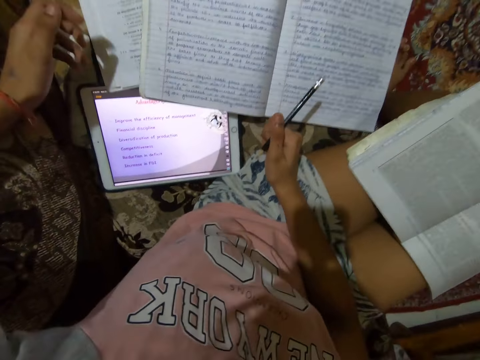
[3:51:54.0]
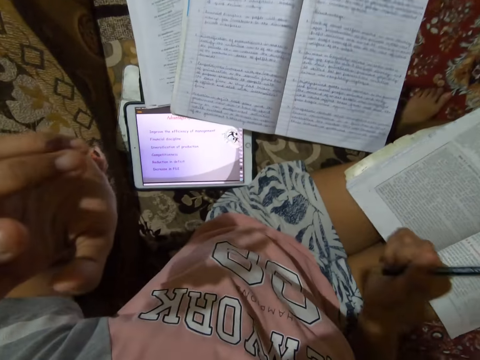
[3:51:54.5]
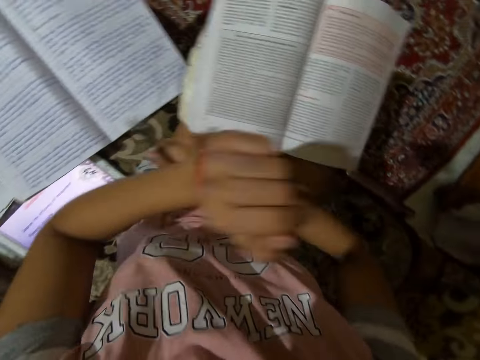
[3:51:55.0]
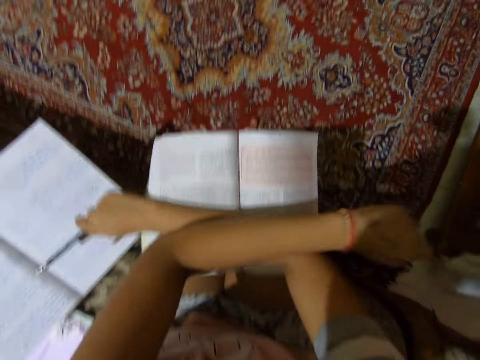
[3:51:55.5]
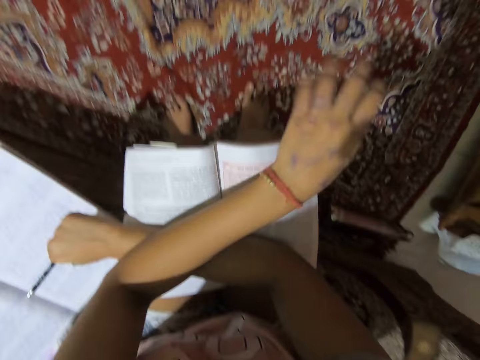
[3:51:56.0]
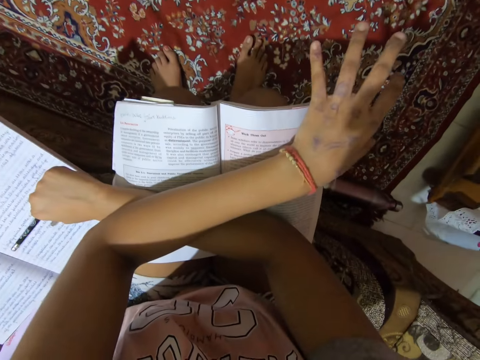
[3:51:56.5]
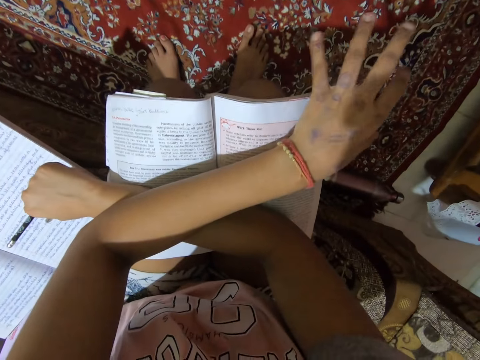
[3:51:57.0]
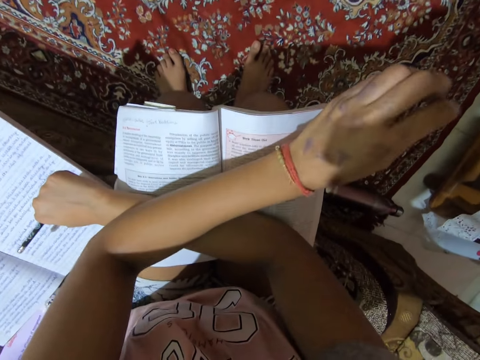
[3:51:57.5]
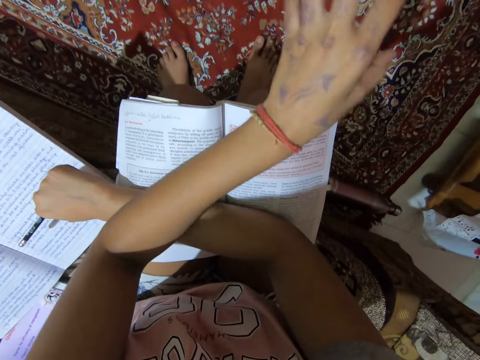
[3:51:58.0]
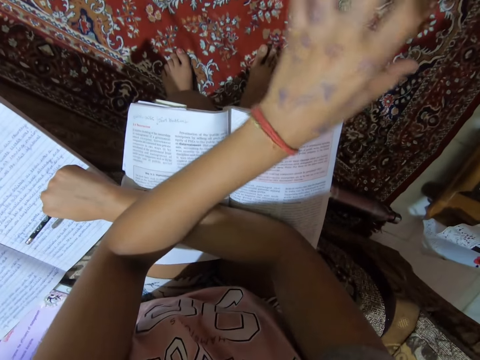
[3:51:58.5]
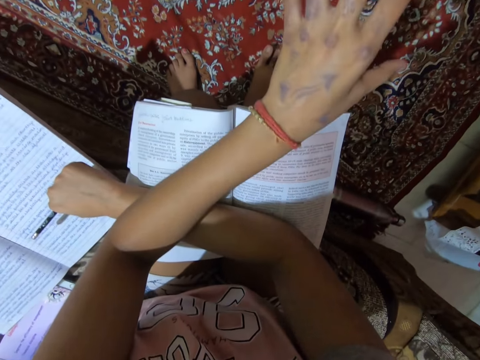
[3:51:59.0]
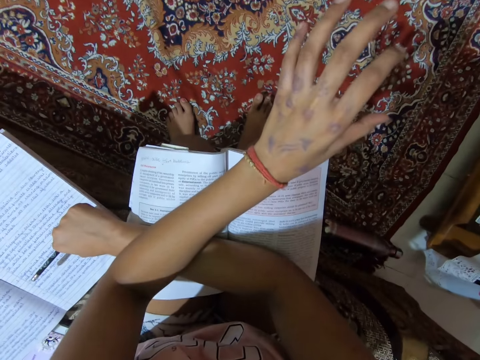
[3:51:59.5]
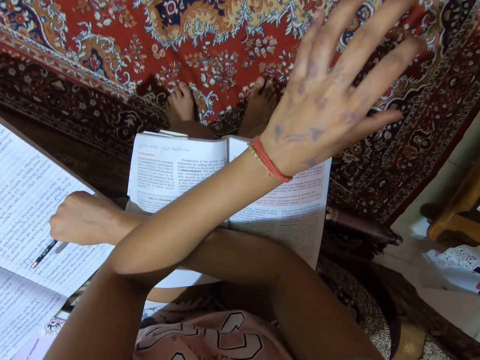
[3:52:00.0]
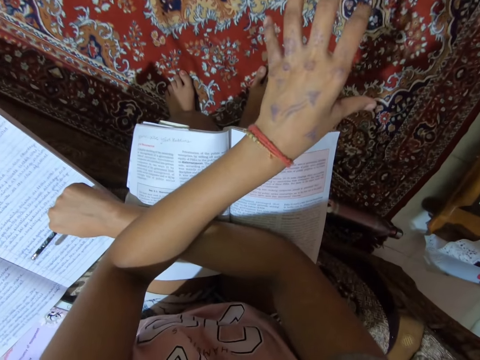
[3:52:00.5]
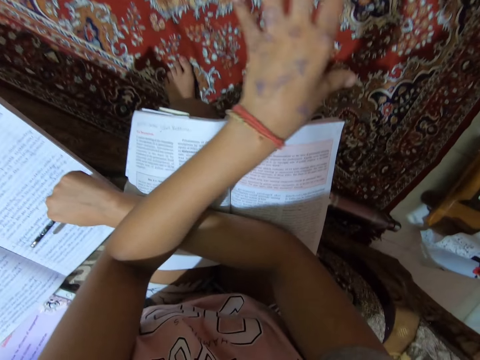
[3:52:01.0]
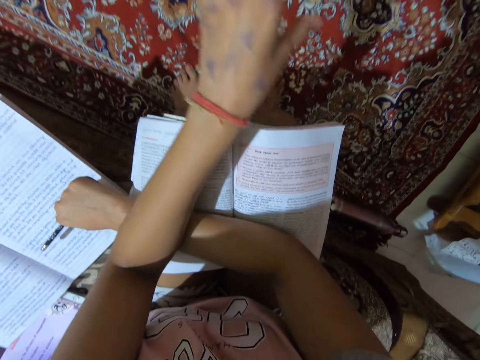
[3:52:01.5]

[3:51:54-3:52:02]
The camera wearer raises the left hand. They put the left hand on the right hand. They lean forward. They read the textbook. They gesticulate with the left hand.

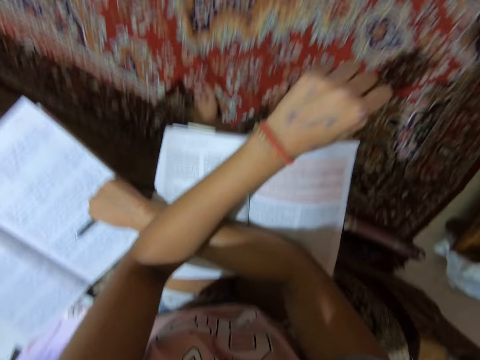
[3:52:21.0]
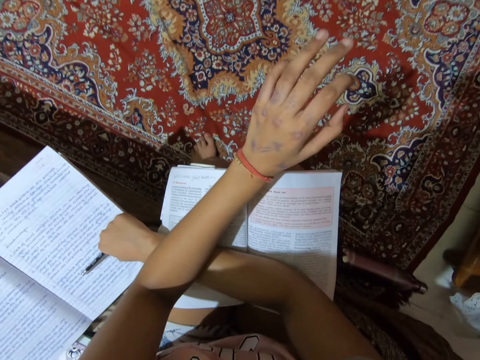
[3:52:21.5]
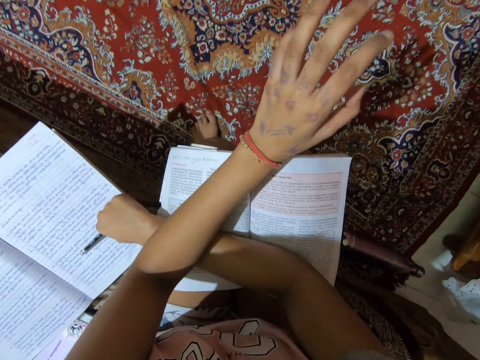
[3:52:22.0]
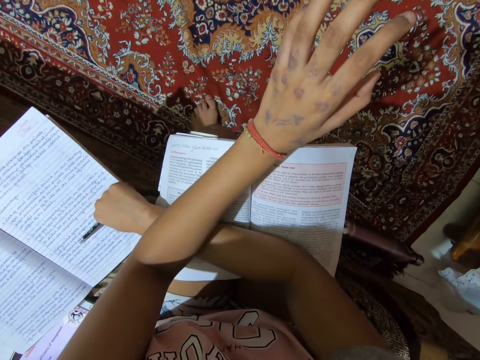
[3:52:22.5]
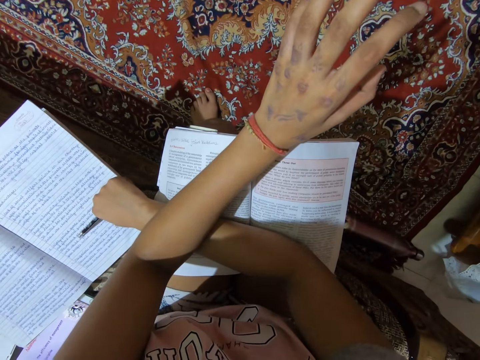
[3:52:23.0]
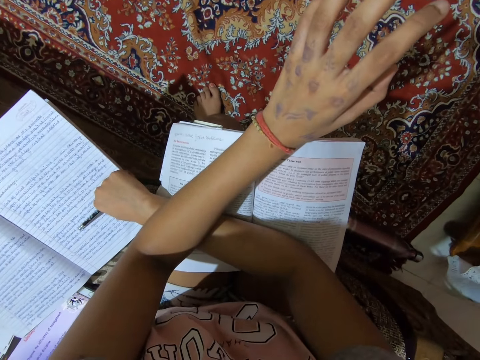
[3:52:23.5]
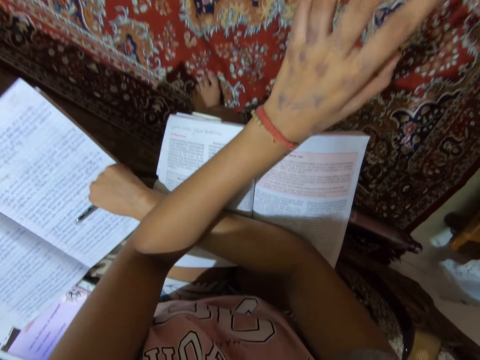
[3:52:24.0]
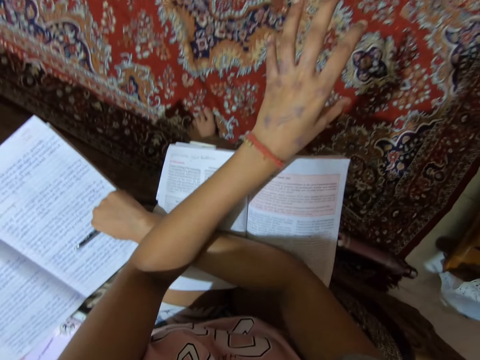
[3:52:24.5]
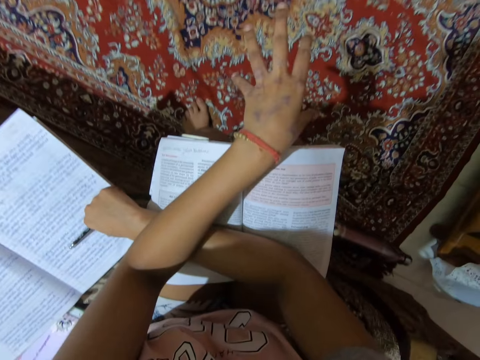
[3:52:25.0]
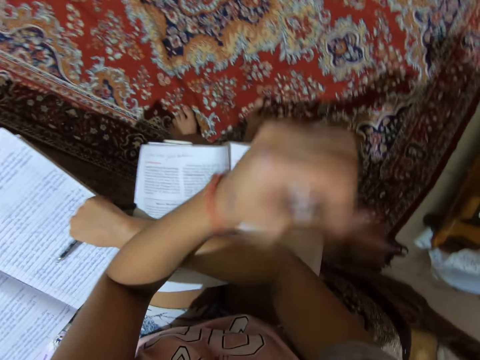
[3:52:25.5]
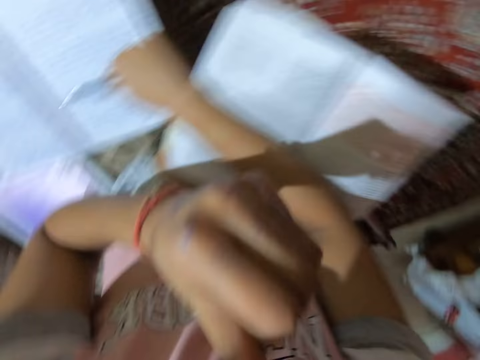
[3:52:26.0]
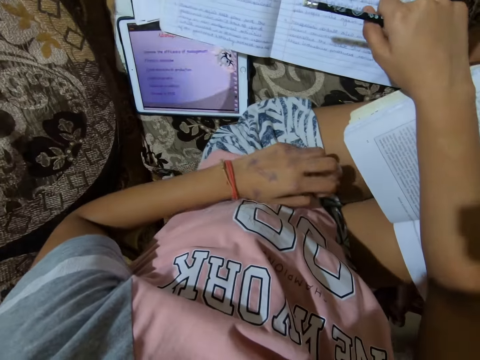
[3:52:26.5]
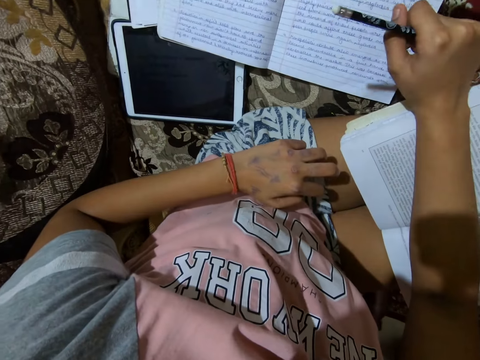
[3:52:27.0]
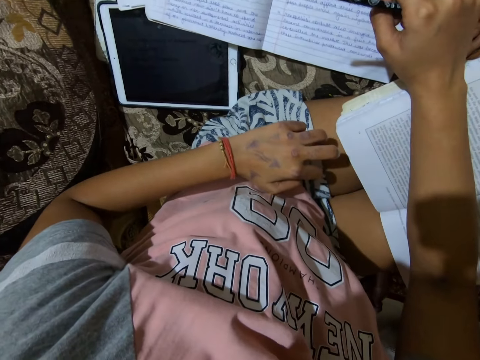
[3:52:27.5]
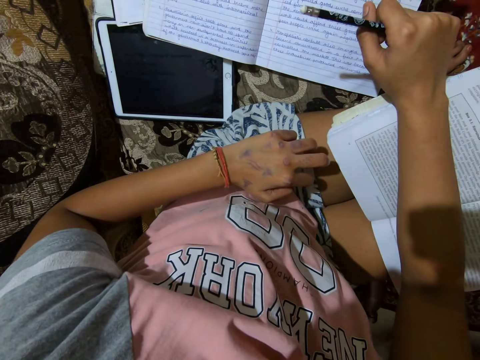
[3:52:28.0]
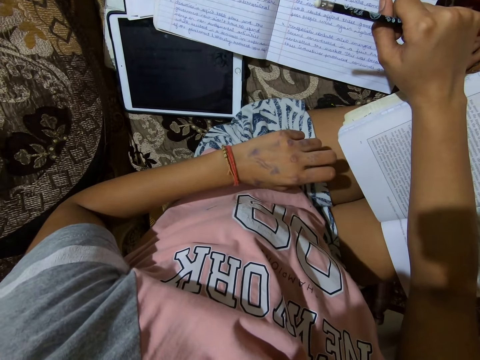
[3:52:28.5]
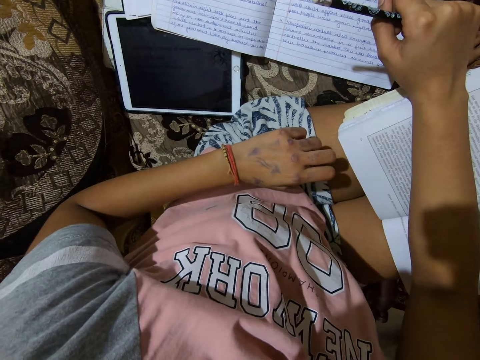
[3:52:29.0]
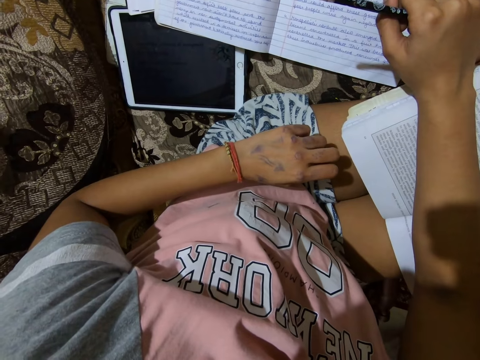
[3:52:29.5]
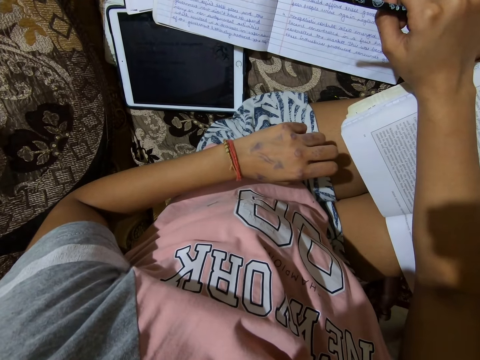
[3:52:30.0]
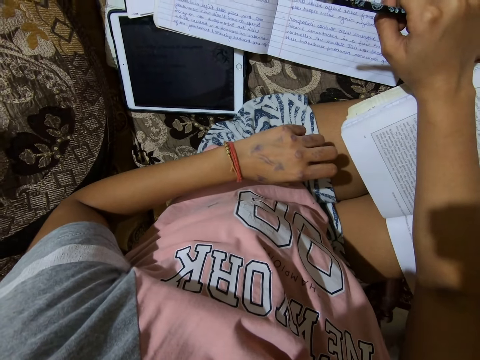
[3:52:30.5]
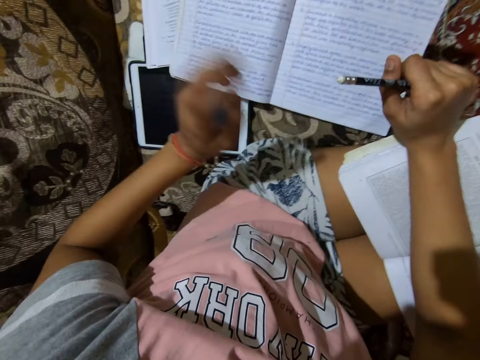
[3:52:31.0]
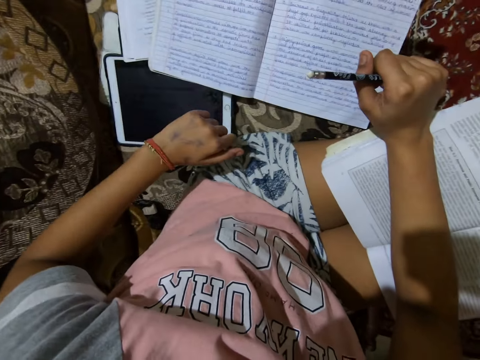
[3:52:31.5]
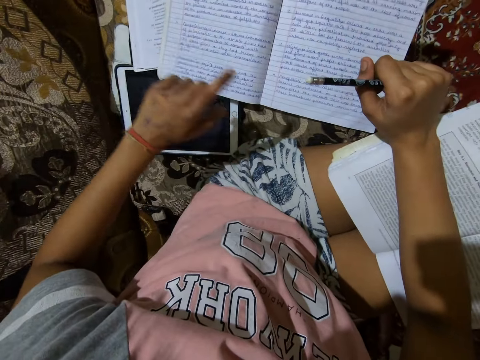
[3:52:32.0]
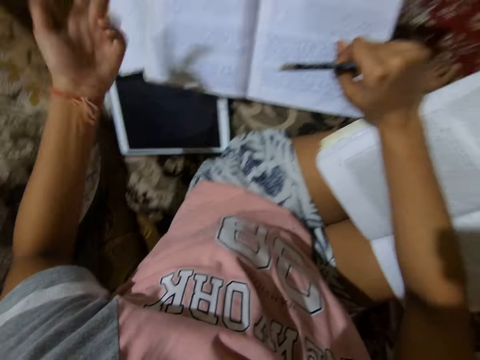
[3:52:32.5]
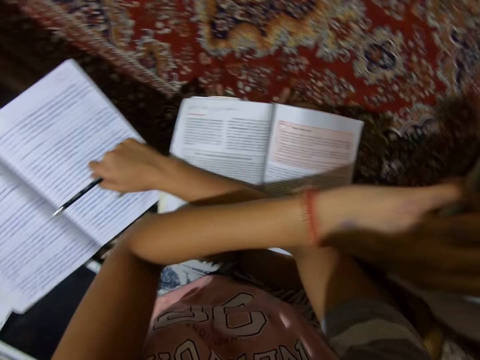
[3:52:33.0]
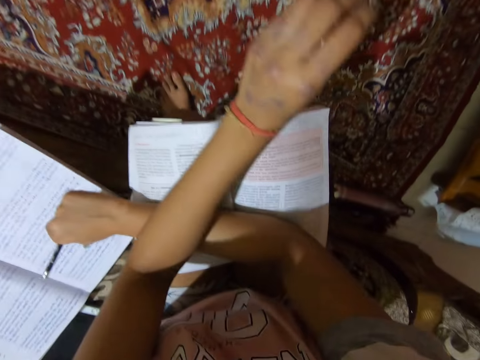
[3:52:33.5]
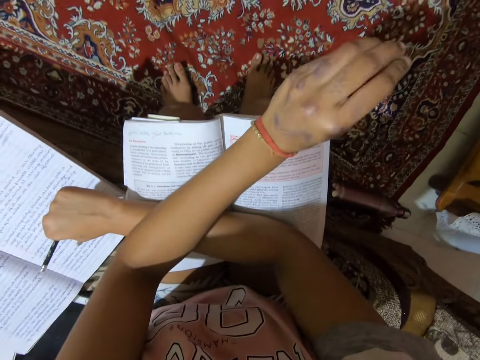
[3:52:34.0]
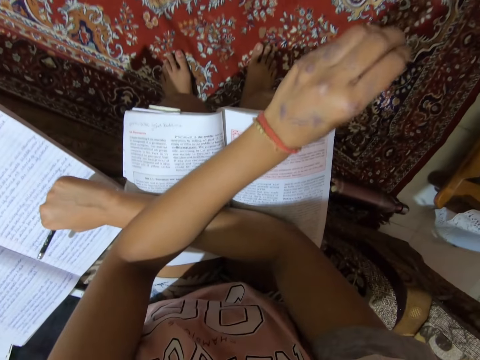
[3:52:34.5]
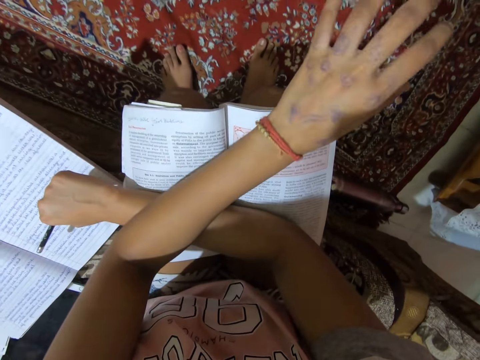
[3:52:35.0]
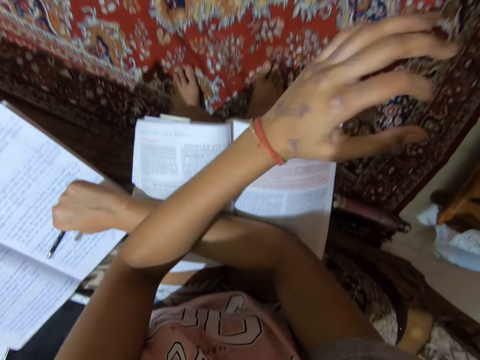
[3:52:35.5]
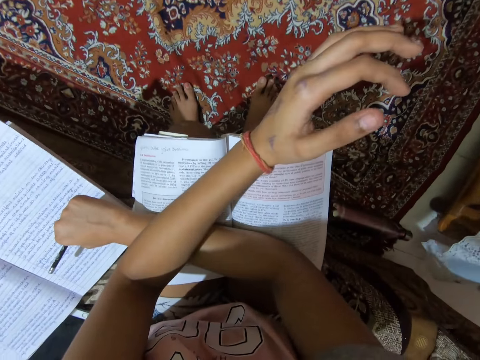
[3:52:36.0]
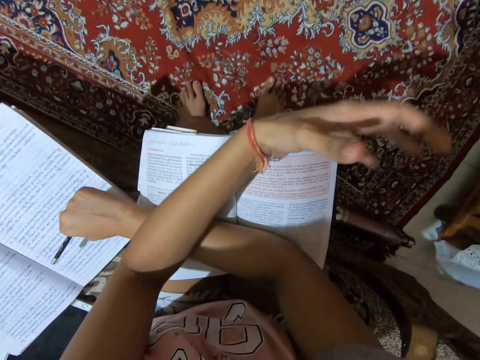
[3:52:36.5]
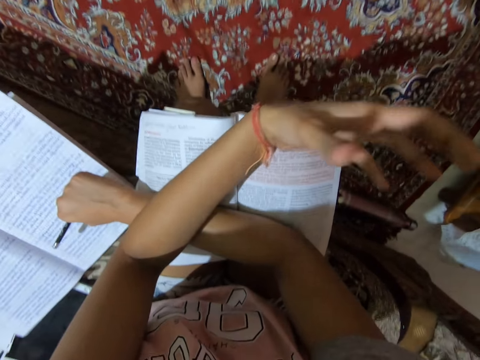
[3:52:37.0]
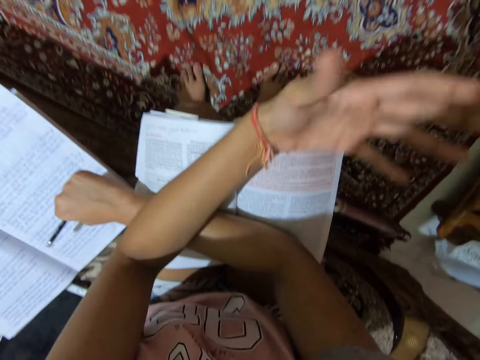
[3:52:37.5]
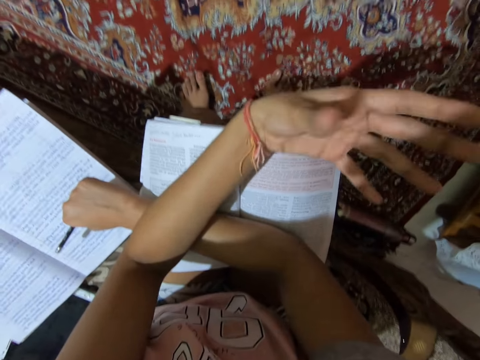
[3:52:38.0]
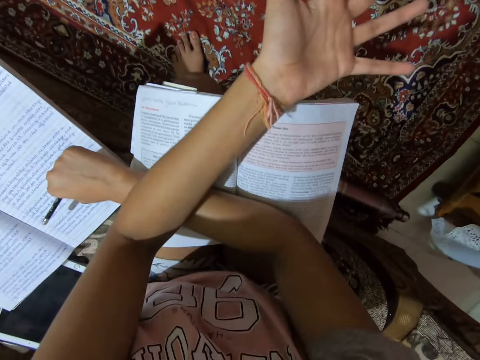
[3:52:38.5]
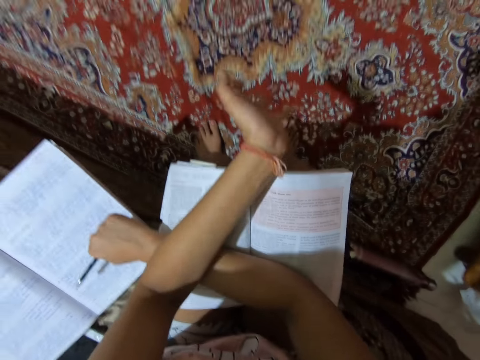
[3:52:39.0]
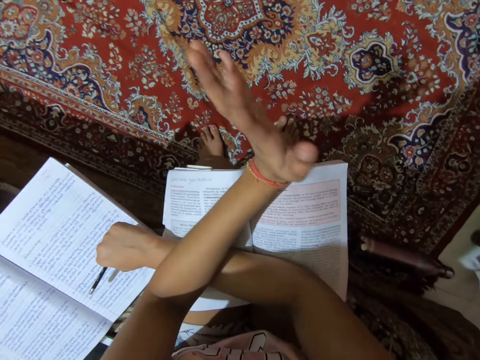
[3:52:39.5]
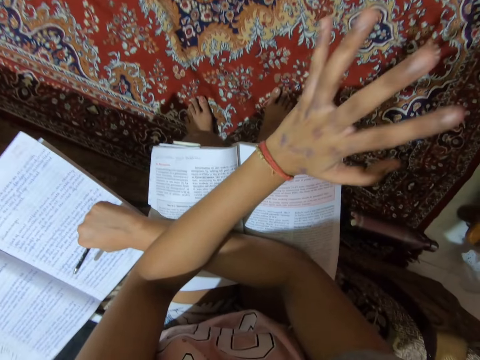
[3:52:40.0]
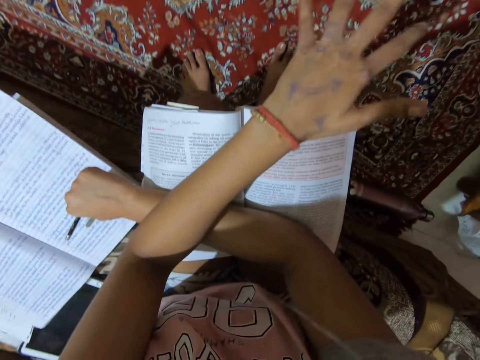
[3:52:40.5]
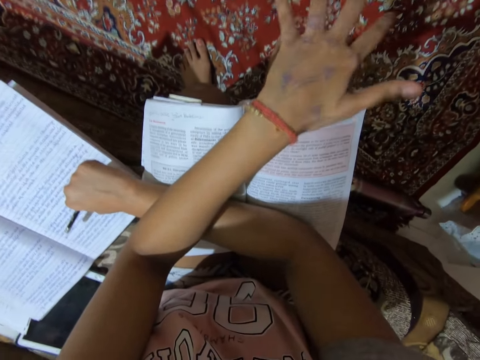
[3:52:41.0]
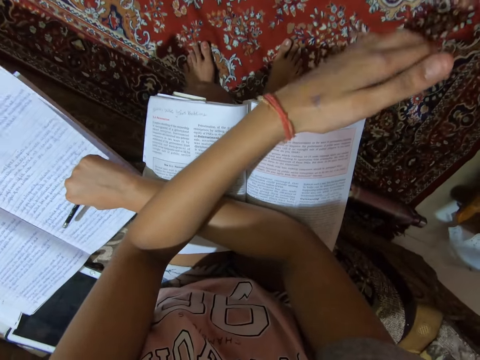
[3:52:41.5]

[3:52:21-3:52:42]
The camera wearer stops reading out loud. He stops gesticulating. He starts reading out loud. He gesticulates with the left hand. He touches his face. He raises the left hand. He looks at the writing book. He puts his hand on the lap. He stops reading out loud. He gesticulates with the left hand. He stops gesticulating with the left hand. He gesticulates with the left hand. He puts the left hand on the right hand. He converses with something. He gesticulates with the left hand.
